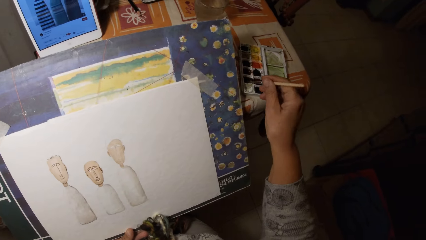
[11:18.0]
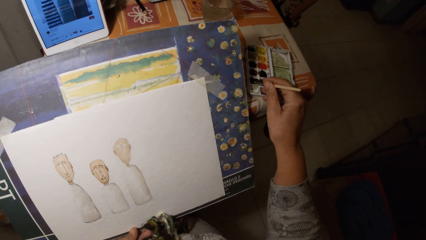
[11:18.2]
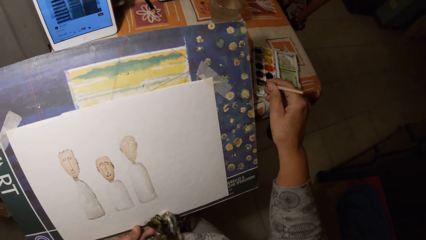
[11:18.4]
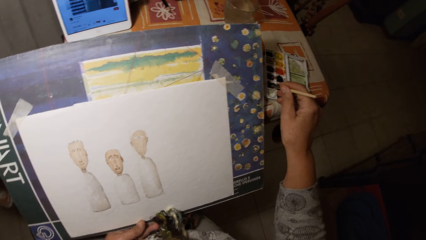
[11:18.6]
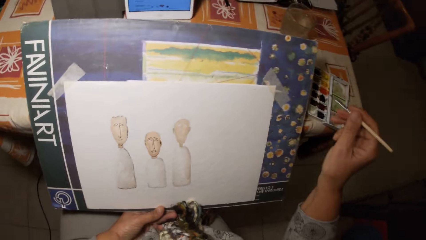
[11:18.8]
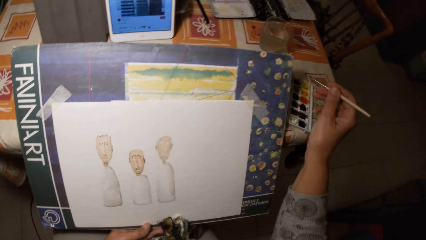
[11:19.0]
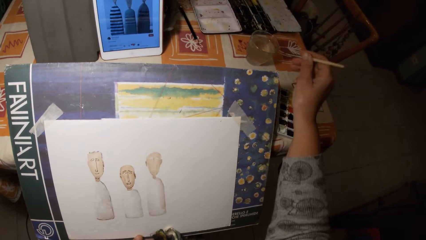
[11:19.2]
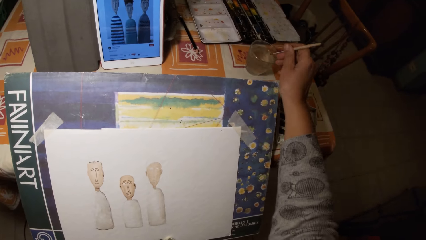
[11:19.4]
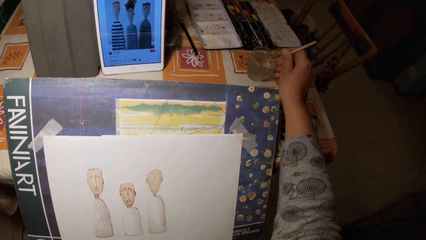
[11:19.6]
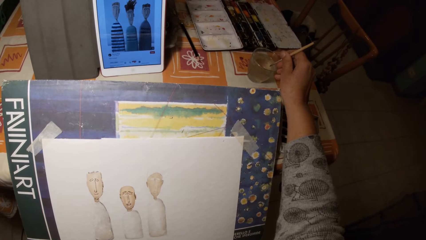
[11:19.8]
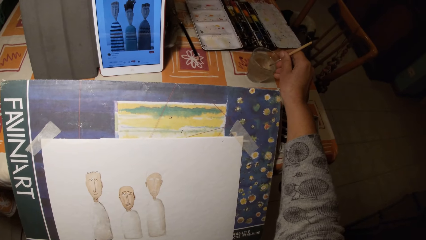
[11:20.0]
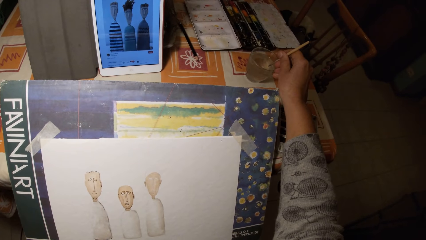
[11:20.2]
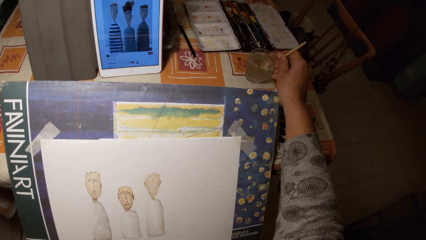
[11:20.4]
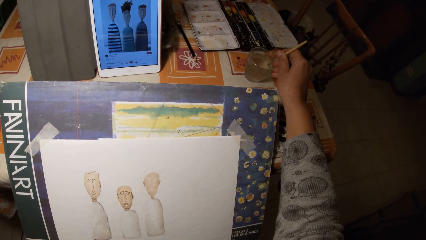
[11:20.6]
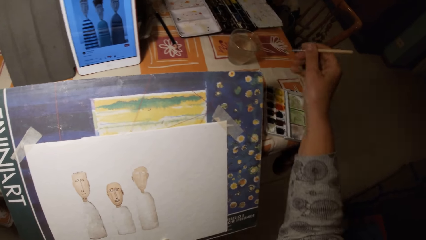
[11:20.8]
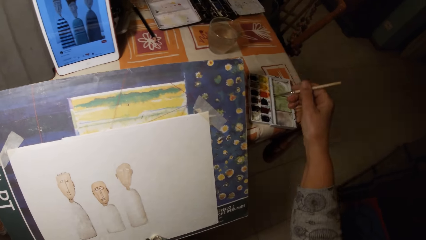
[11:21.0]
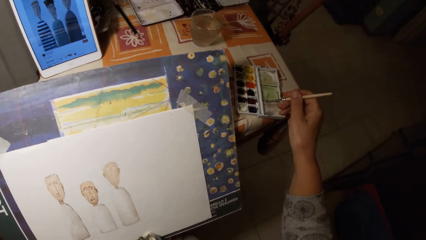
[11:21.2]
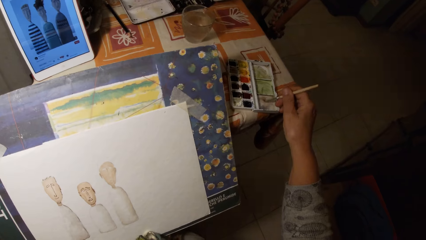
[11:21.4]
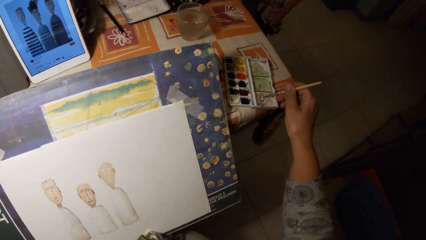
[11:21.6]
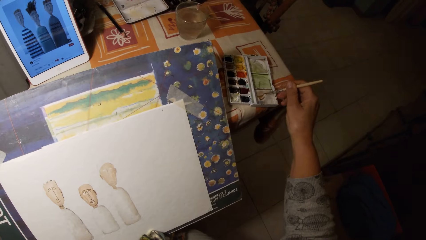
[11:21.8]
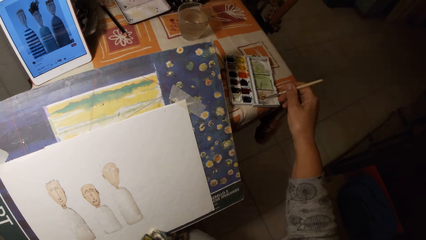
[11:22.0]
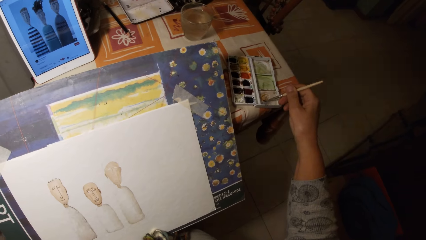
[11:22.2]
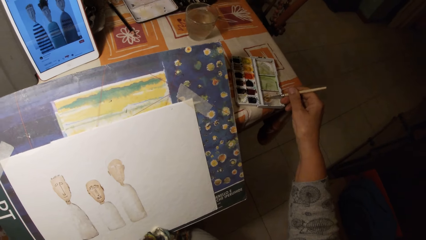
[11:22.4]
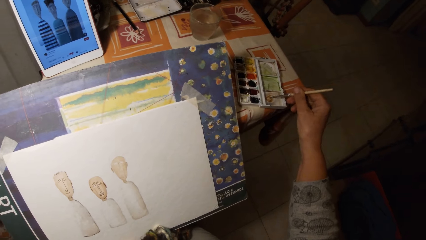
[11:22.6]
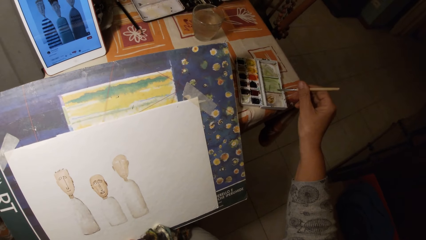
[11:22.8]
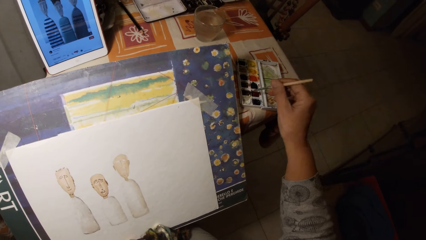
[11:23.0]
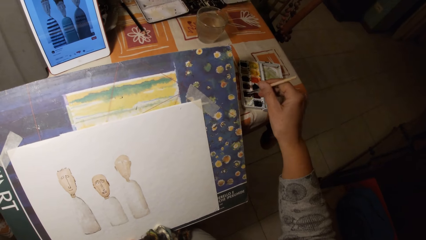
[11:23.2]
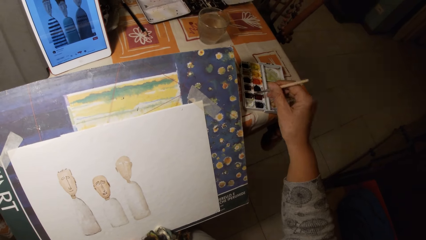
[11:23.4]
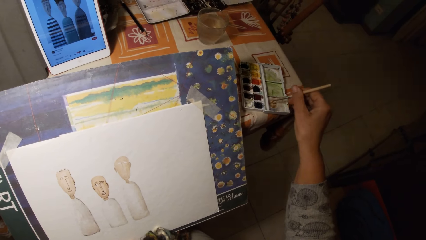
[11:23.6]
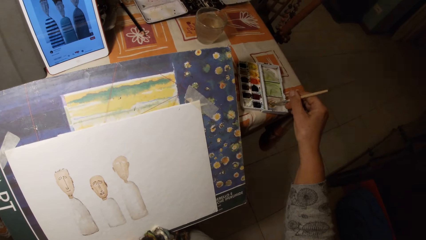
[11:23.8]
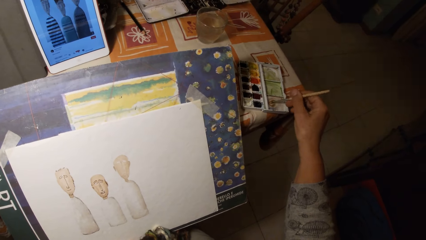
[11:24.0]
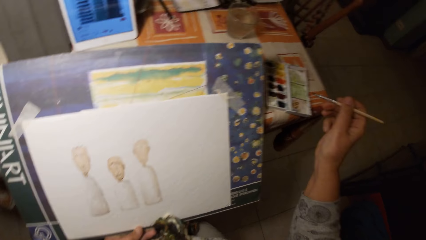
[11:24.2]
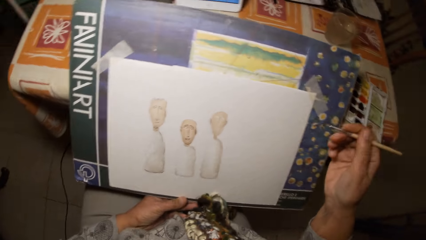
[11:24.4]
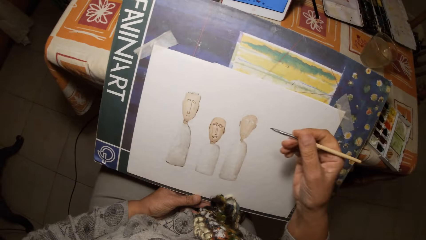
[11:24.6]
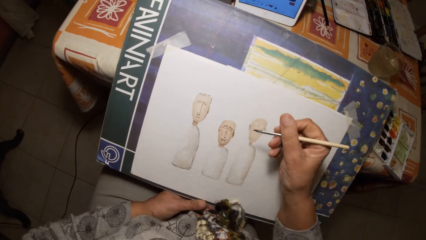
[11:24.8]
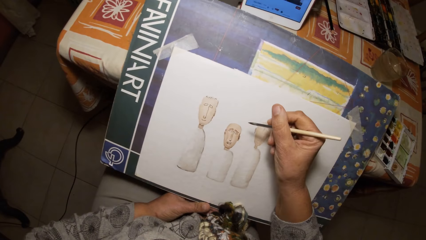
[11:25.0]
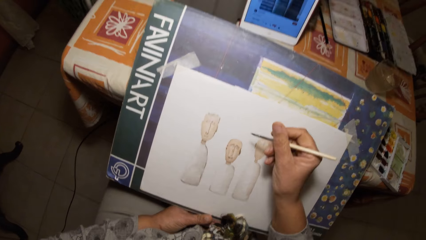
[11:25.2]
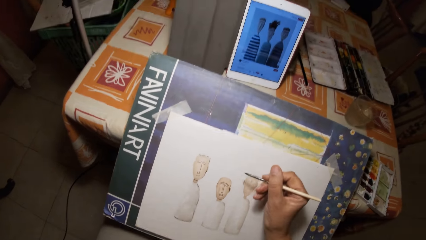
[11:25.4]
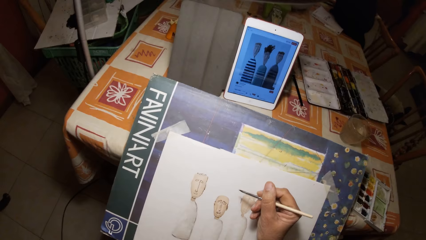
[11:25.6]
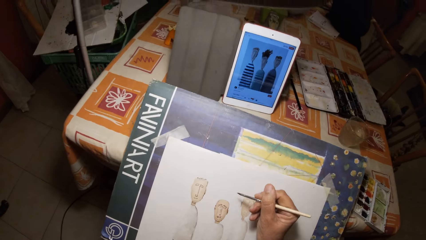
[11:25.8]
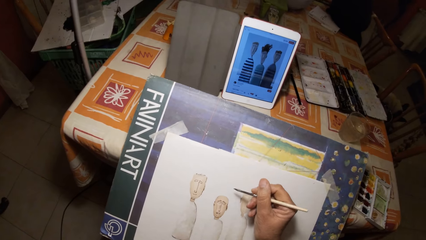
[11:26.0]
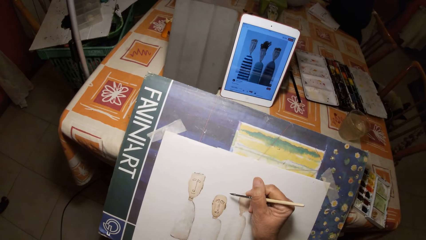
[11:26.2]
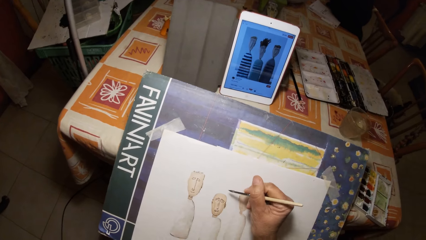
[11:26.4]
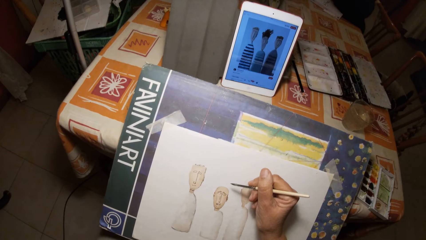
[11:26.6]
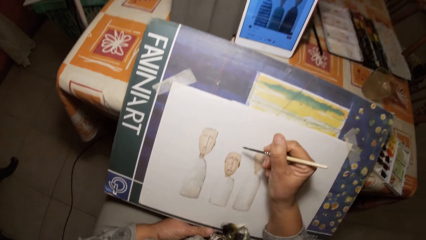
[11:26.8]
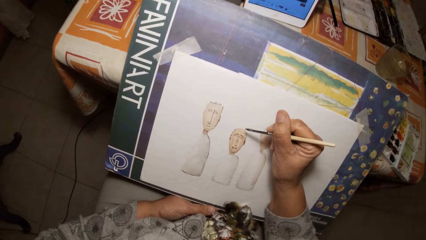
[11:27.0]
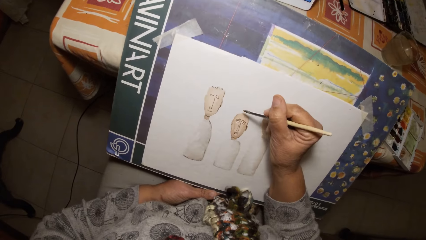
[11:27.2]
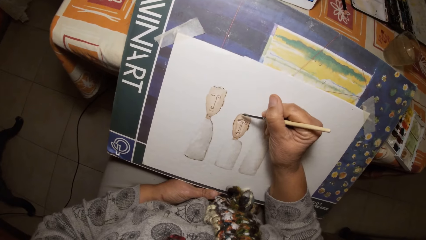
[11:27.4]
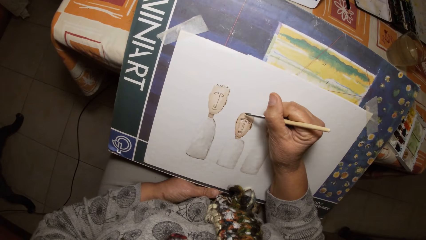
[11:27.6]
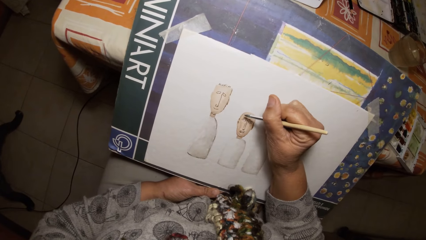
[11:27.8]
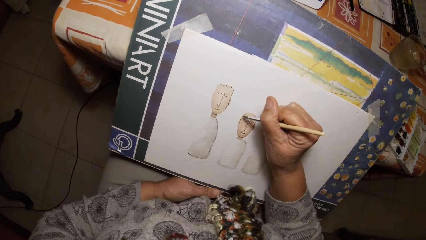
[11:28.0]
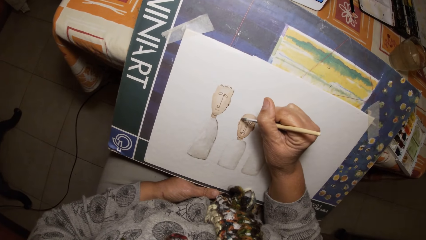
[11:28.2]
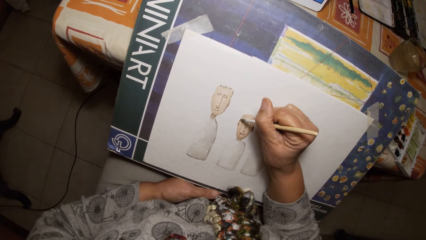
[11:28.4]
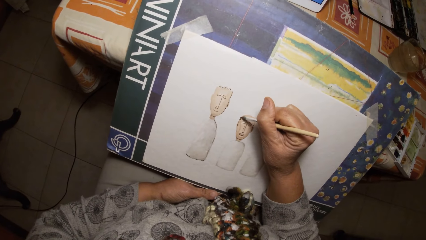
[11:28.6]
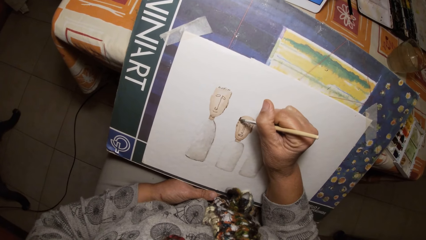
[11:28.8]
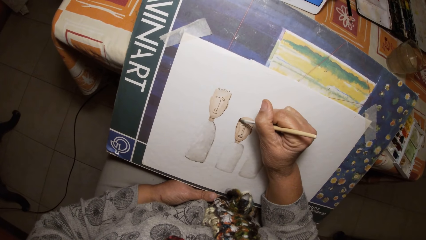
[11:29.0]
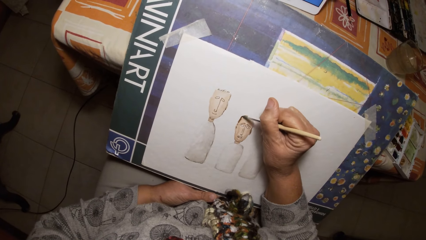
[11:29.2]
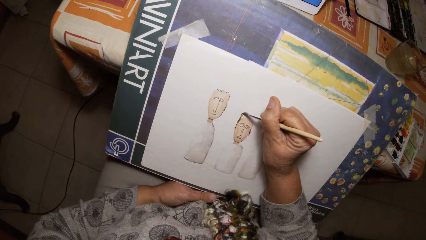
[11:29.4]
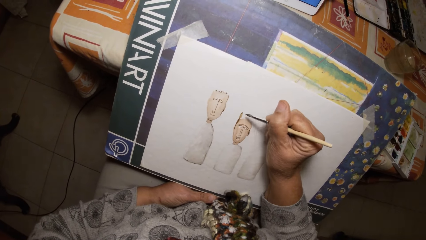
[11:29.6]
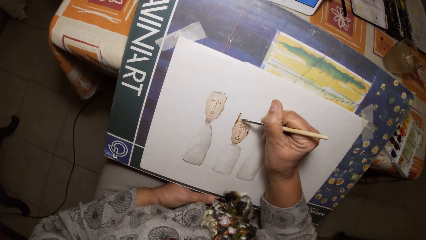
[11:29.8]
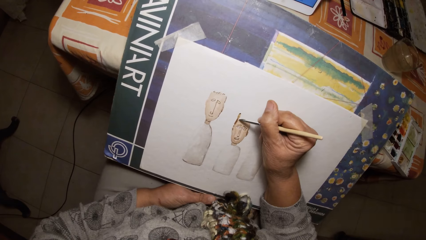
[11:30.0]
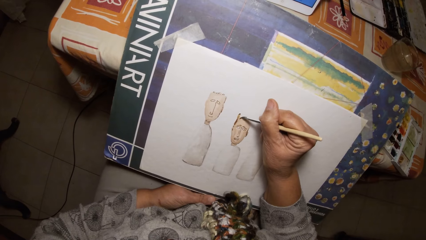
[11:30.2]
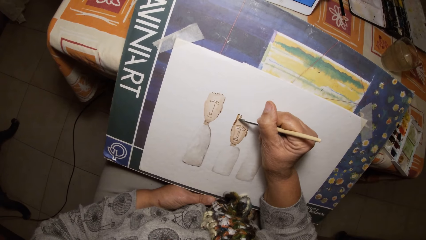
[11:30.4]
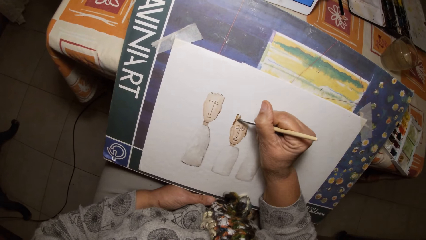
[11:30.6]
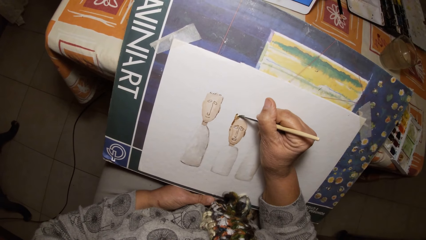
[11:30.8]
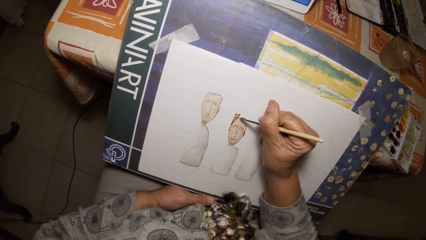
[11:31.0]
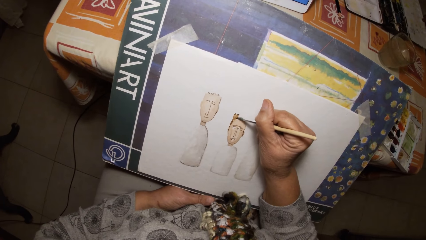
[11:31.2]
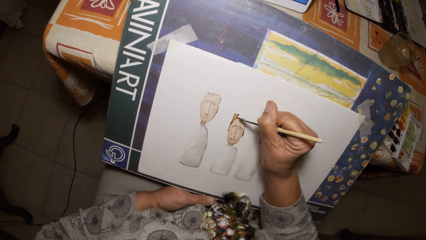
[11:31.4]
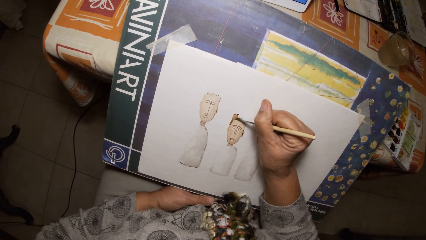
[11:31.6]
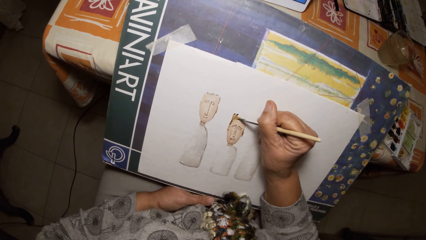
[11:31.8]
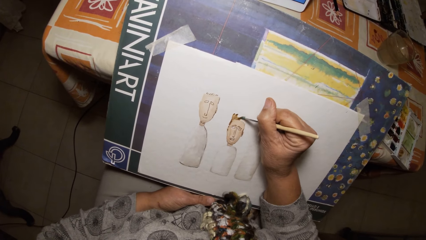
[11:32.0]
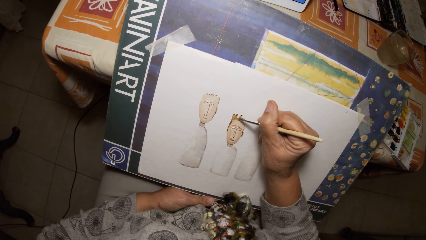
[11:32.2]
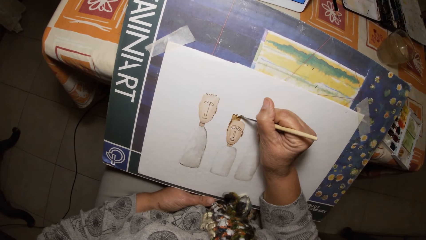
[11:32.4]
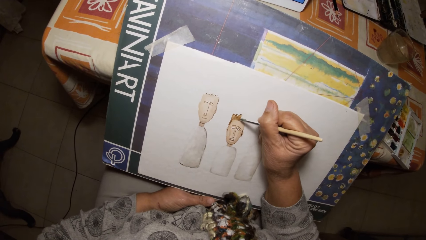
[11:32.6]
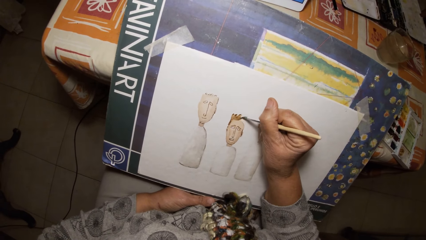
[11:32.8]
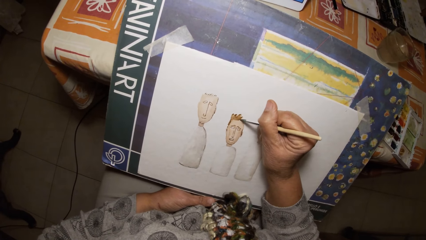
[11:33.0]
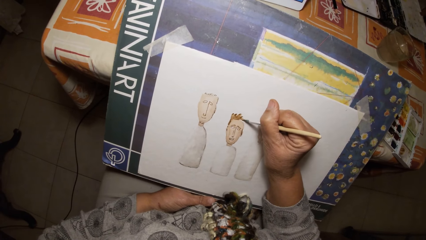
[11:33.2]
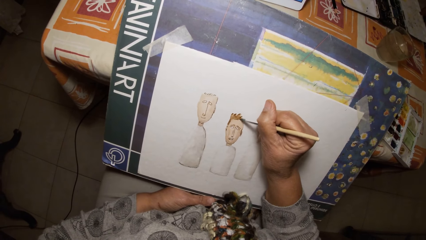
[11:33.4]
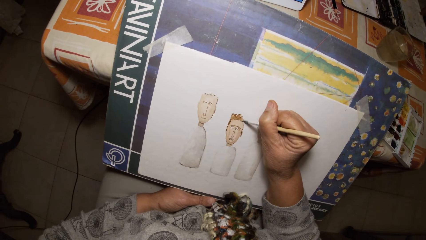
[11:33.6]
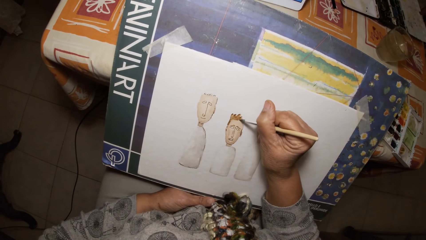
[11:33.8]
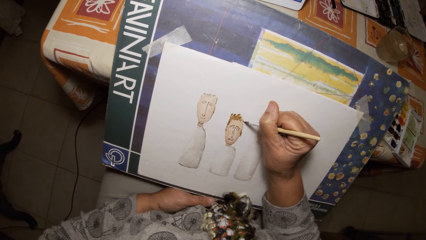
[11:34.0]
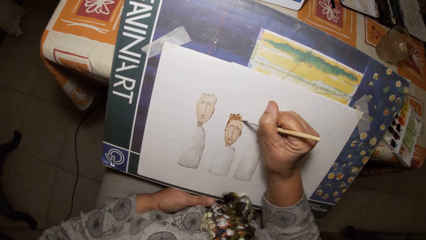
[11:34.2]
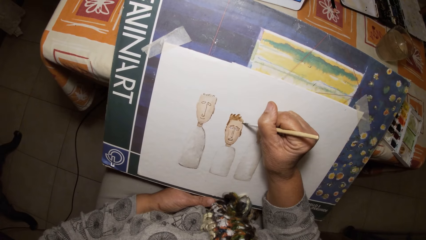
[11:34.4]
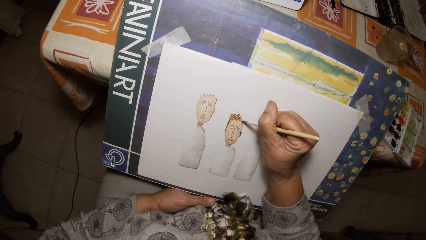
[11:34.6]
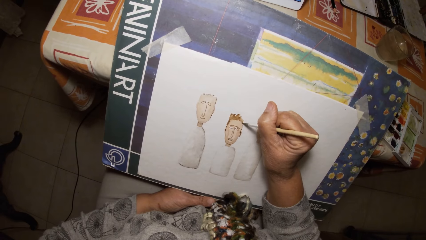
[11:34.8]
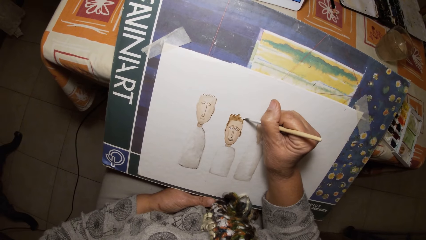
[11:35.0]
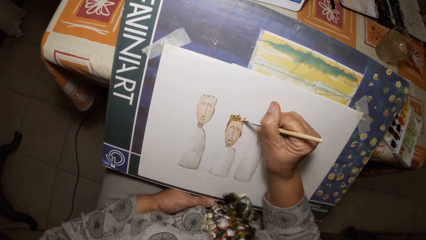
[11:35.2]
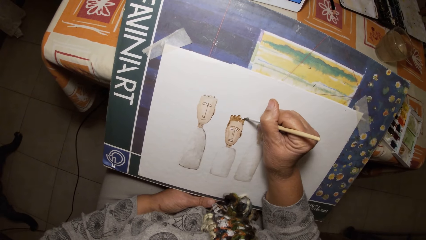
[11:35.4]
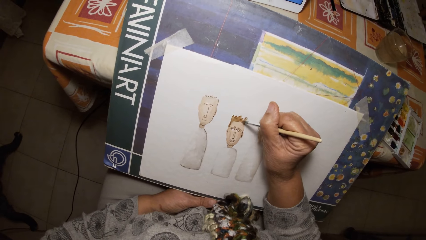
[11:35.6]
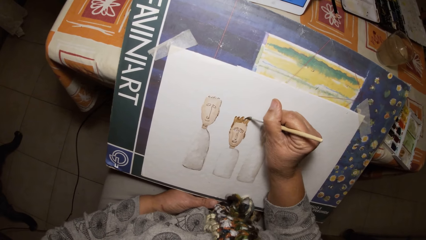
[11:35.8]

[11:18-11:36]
The camera wearer dips the paint brush in his right hand in the paint palette on the table. He dips the paint brush in his right hand in the cup of water on the table. He paints the cover of the paint palette with the paint brush in his right hand. He dips the paint brush in his right hand in the paint palette on the table. He paints the cover of the paint palette with the paint brush in his right hand. He looks at the tablet. He draws on the paper with the paint brush in his right hand.
